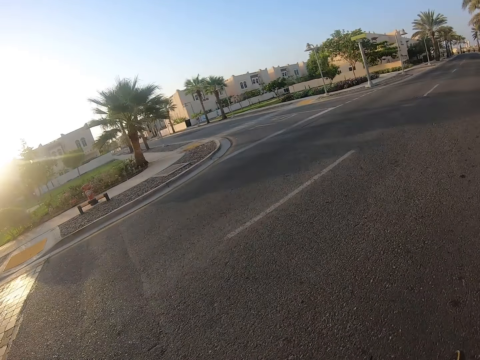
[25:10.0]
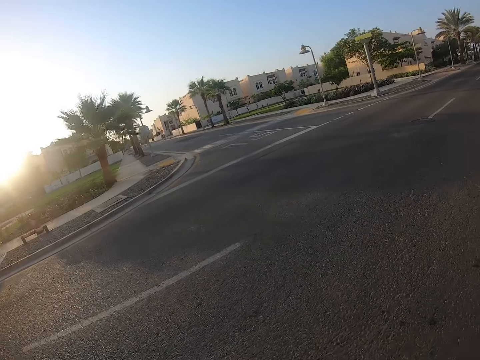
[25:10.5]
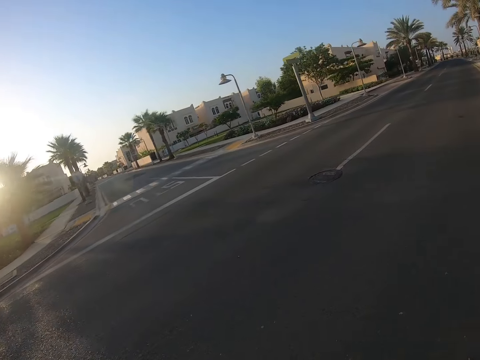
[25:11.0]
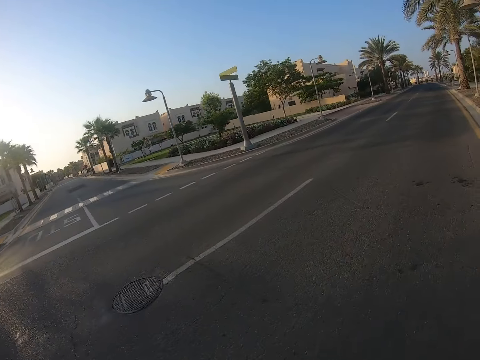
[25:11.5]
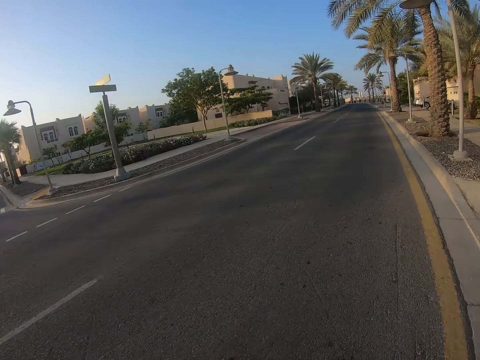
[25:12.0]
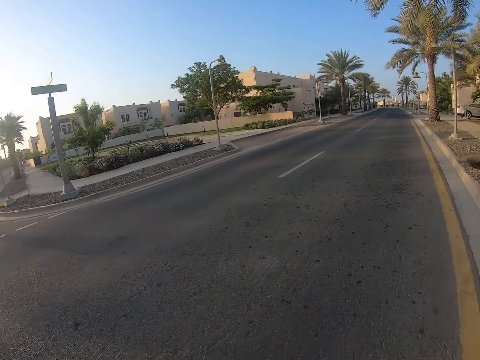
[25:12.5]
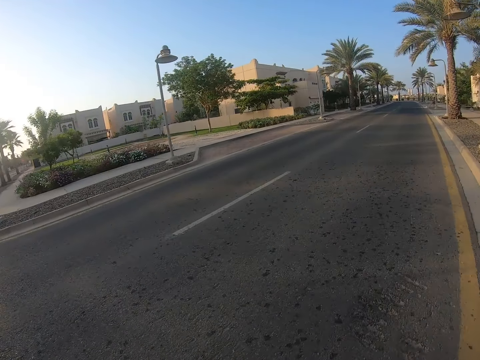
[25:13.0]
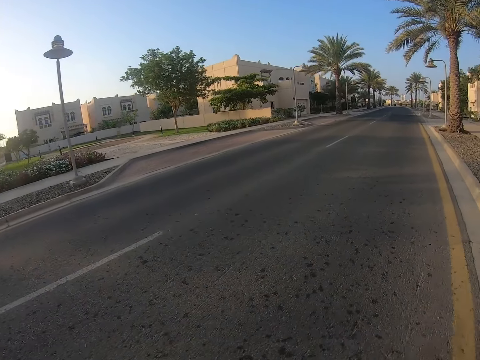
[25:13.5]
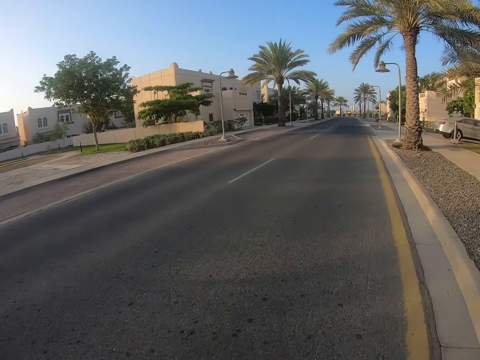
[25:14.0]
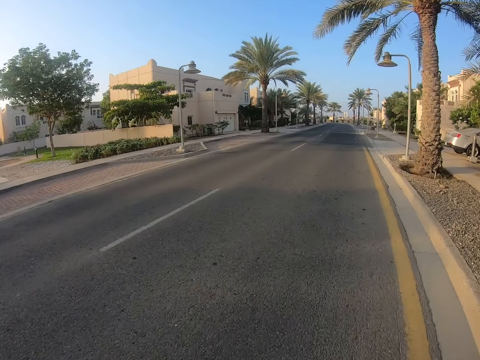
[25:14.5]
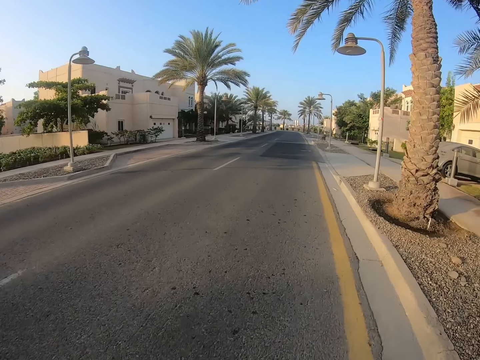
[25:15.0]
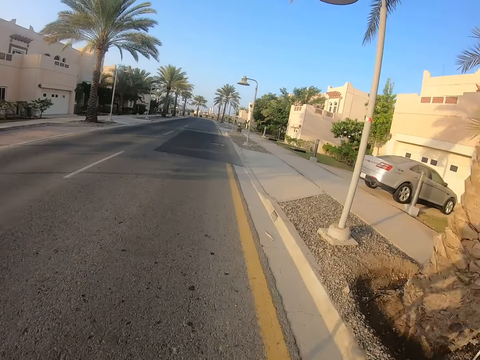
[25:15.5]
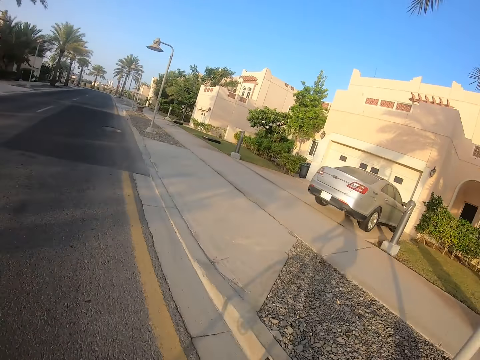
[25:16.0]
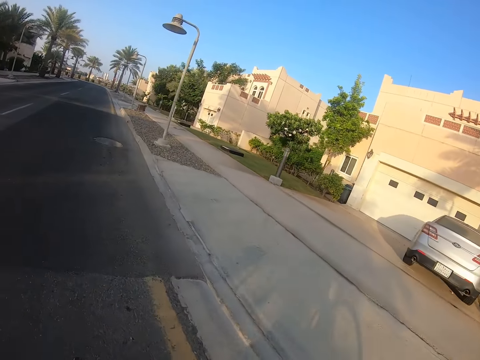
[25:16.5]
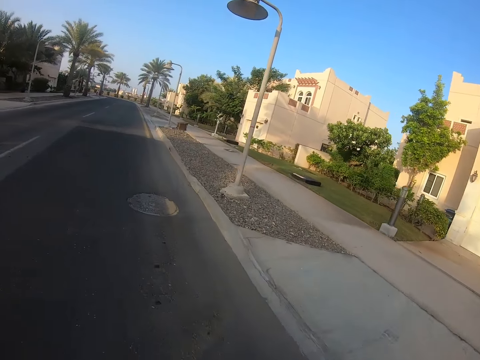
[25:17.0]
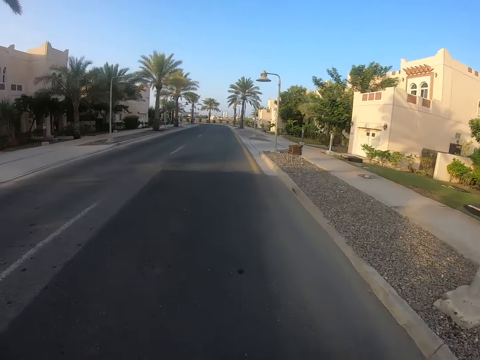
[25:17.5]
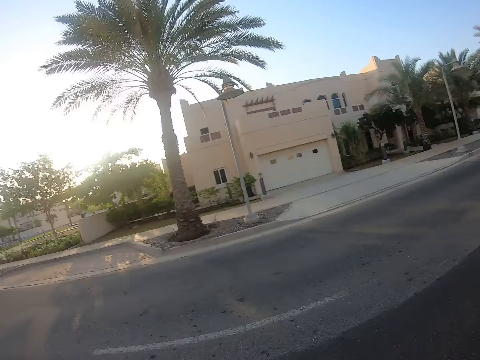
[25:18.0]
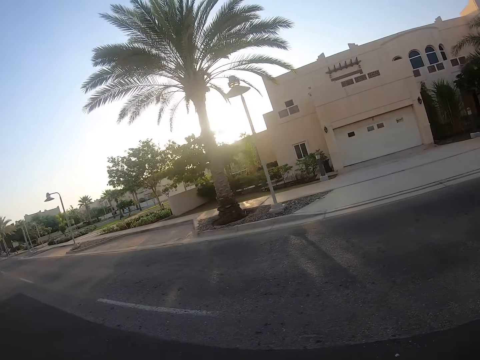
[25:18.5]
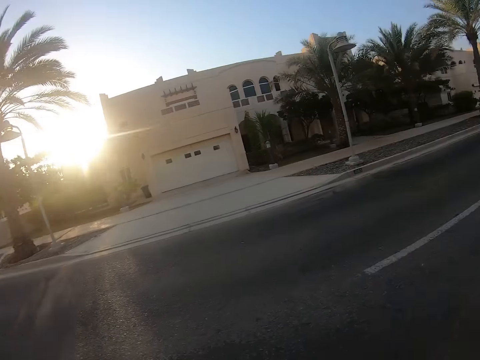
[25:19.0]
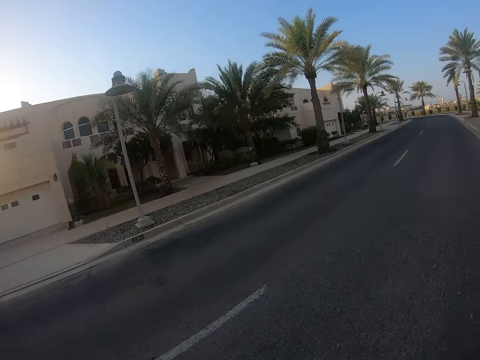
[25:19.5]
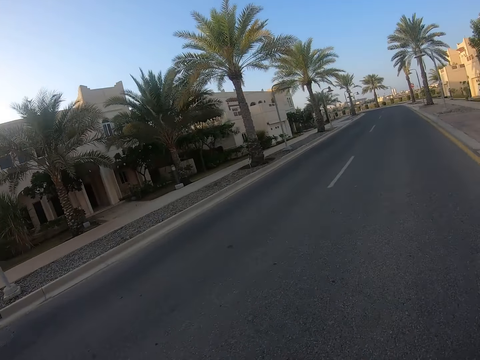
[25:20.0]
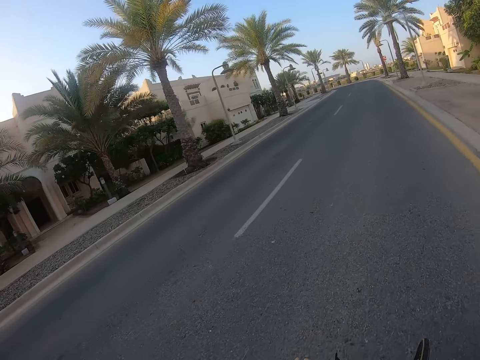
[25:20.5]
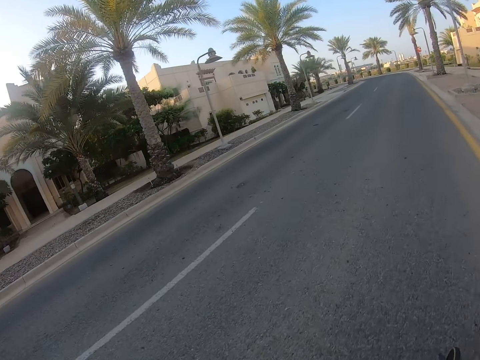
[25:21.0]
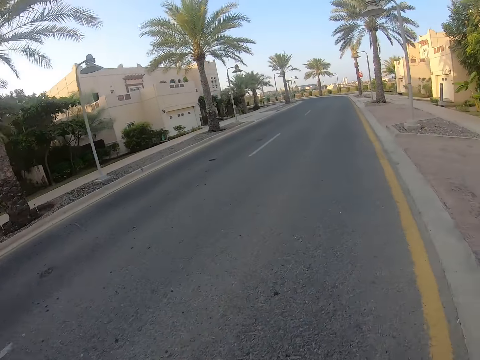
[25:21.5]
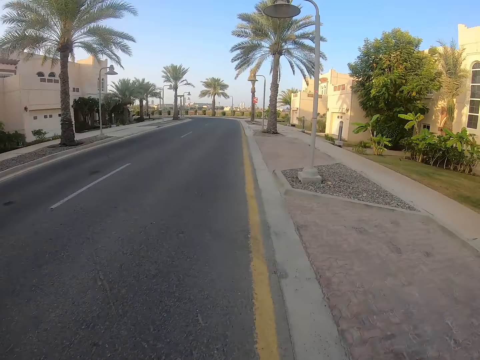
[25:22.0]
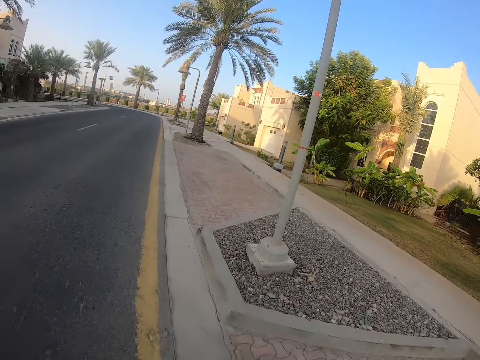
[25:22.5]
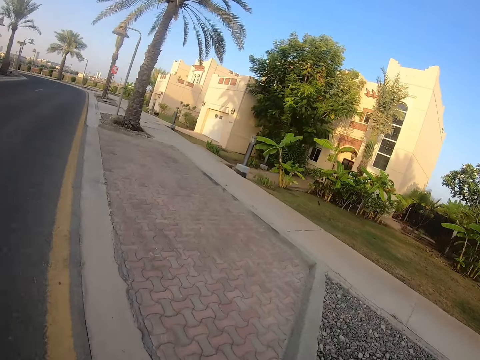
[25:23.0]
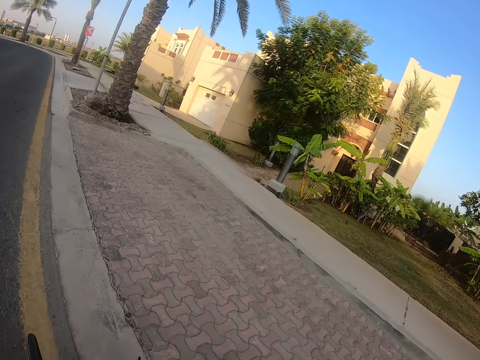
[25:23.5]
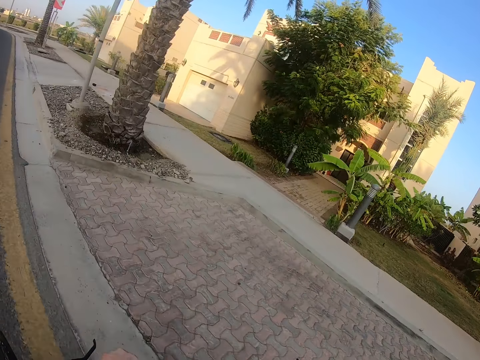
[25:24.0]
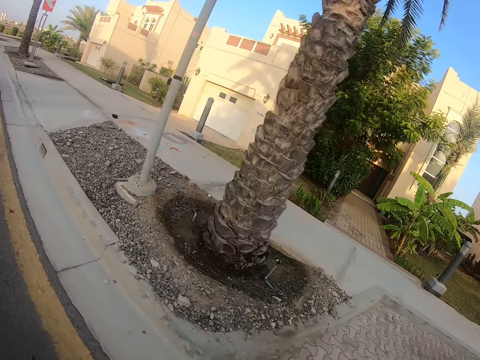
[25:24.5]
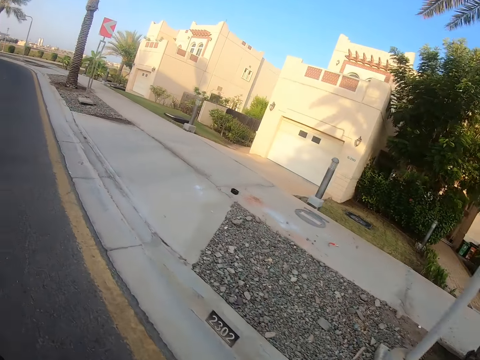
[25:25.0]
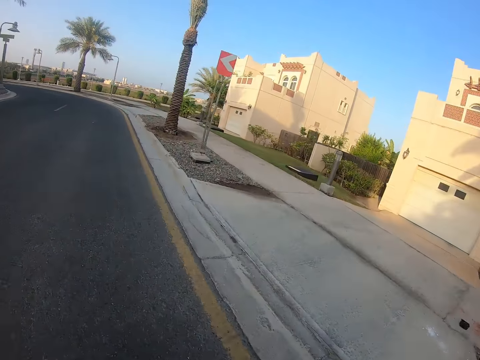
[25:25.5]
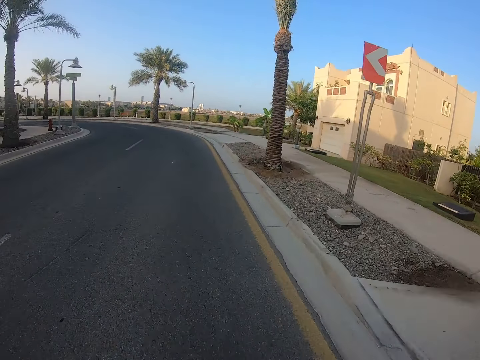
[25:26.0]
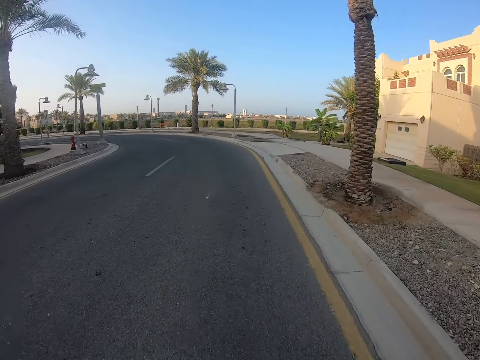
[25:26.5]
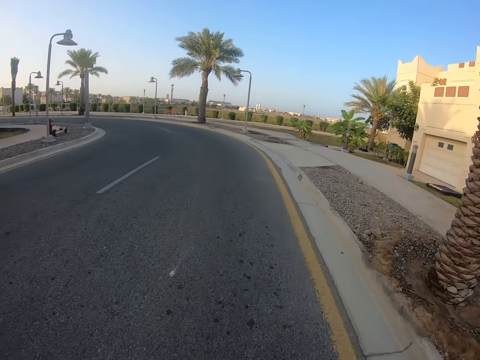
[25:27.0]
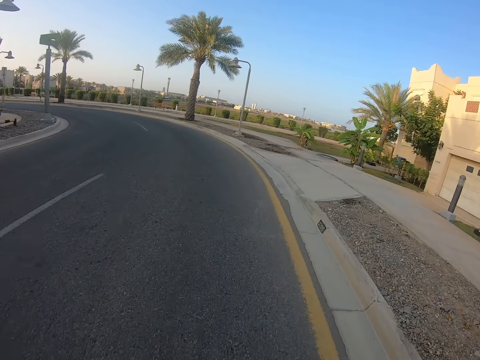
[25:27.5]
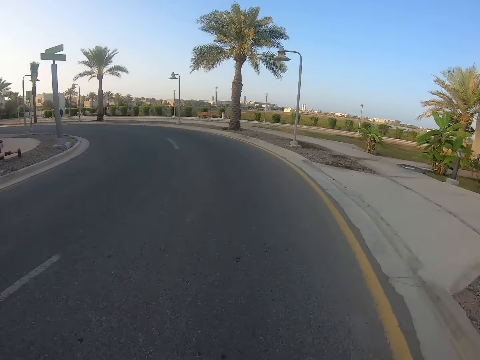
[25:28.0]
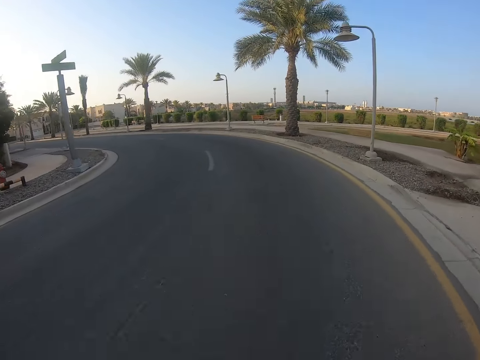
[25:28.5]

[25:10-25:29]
The camera wearer looks around the street. They look at the houses. They look at the road.

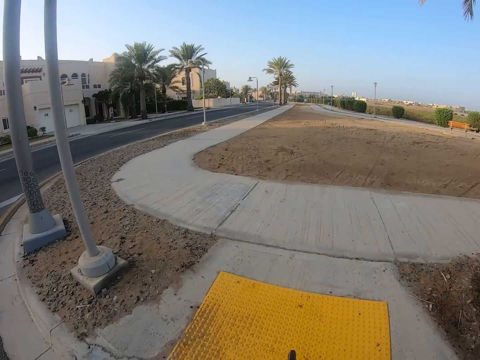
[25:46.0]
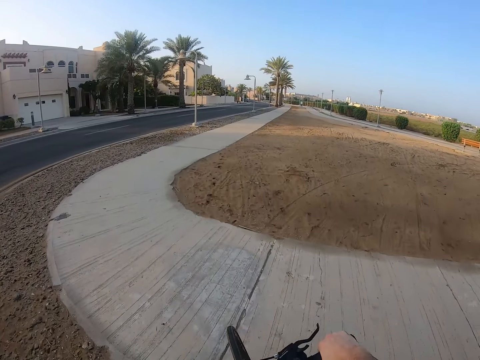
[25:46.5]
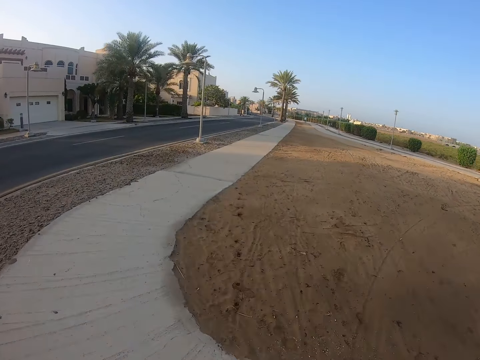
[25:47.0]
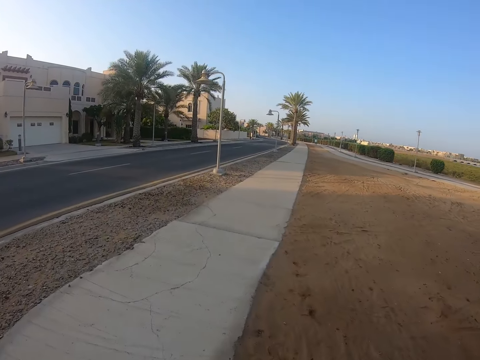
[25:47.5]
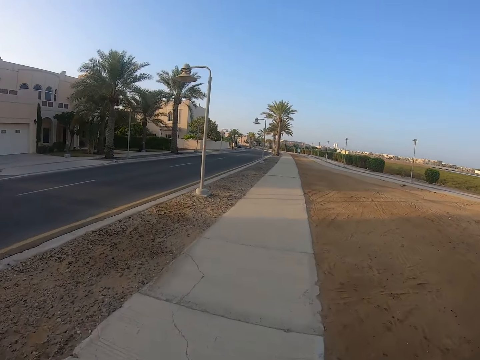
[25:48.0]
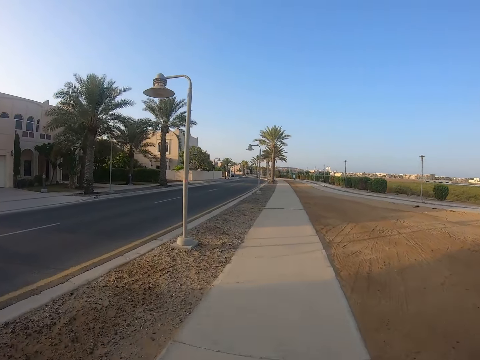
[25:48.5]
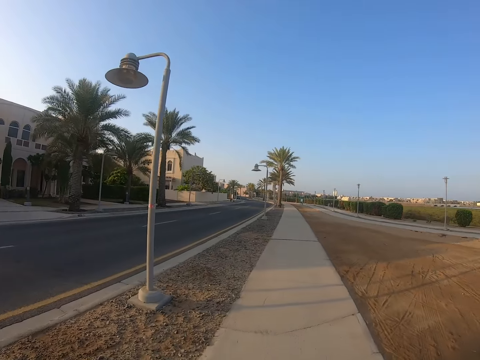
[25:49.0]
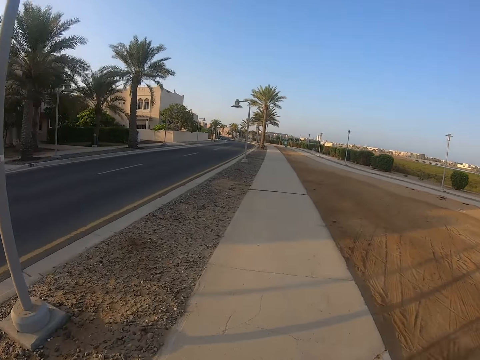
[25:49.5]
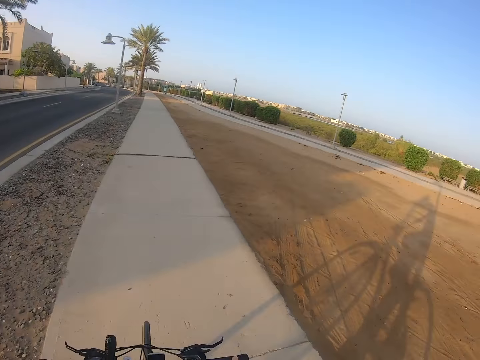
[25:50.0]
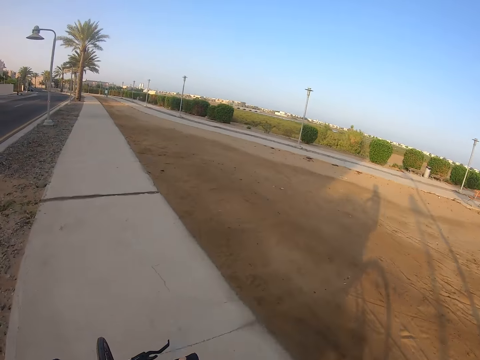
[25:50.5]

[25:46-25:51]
The camera wearer rides a bicycle on the sidewalk.

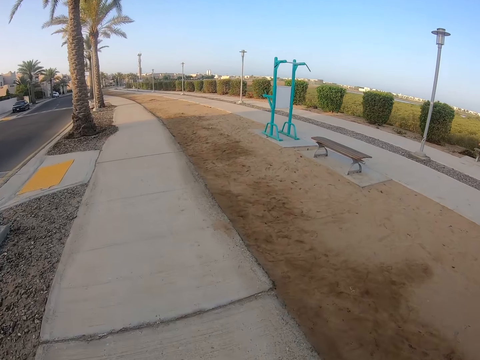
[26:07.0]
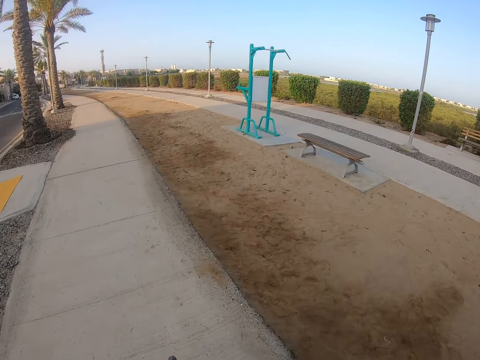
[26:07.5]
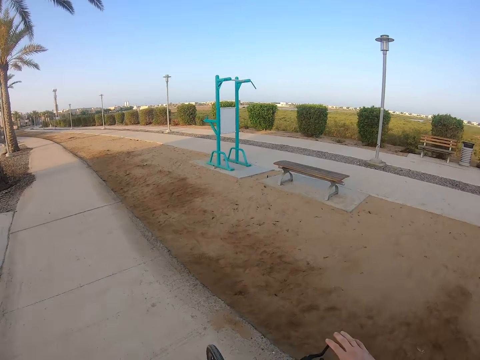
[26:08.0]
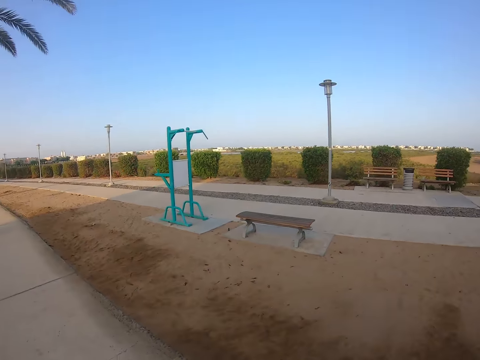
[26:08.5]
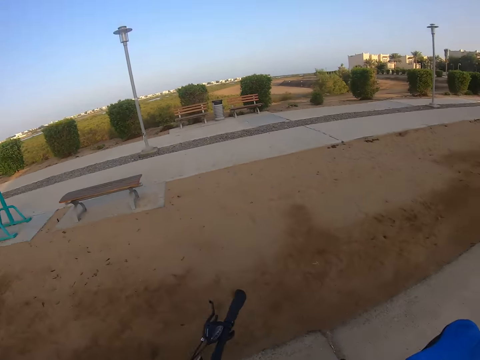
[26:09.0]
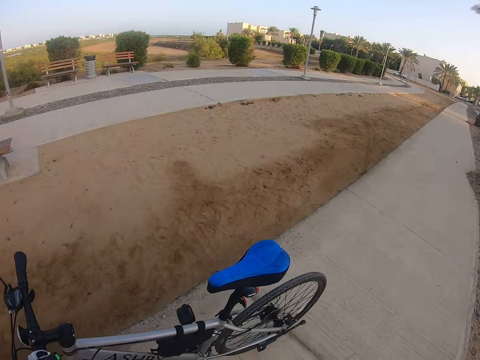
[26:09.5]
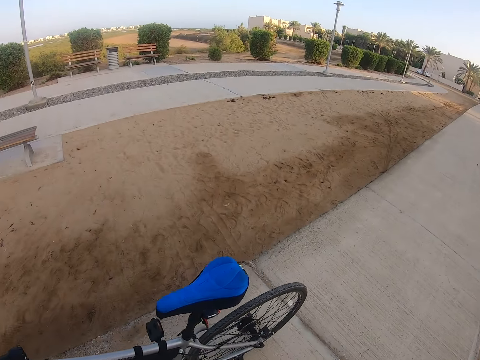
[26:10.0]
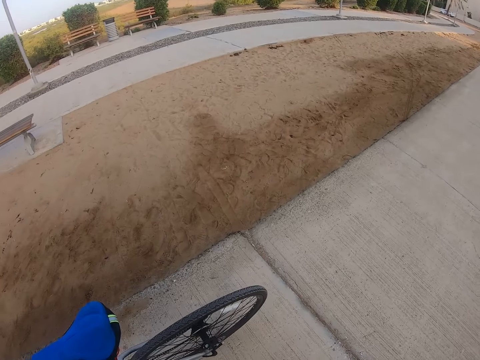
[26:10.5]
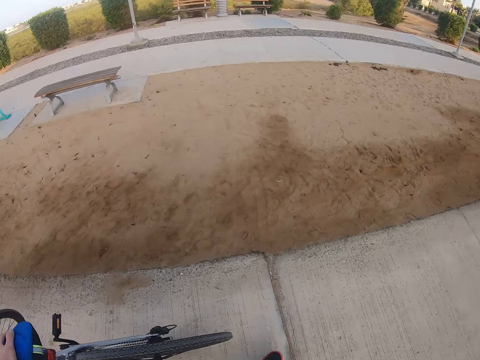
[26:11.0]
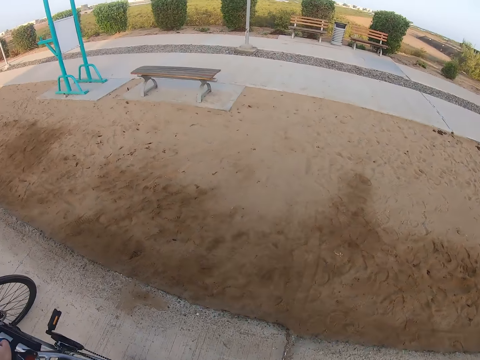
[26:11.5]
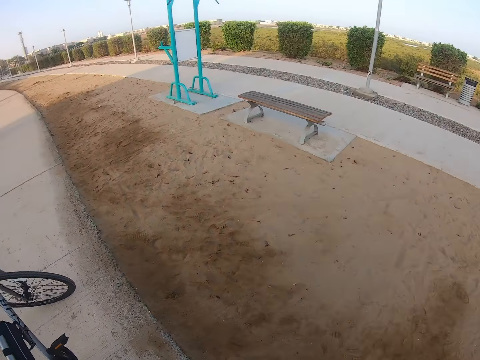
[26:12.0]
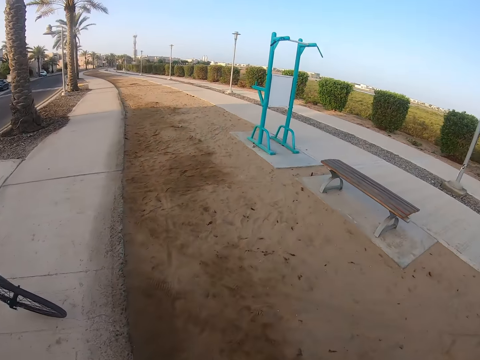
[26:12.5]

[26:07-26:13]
The camera wearer gets off their bike. They move the bicycle. They park their bike and walk on the ground.
